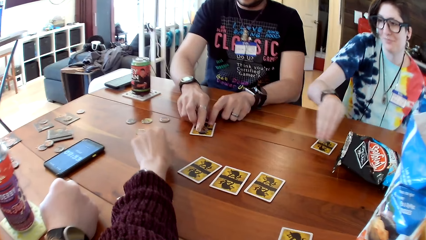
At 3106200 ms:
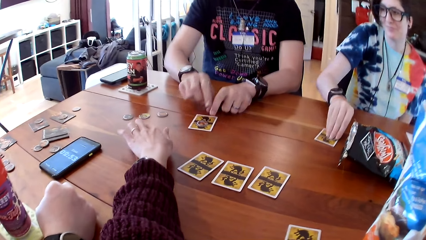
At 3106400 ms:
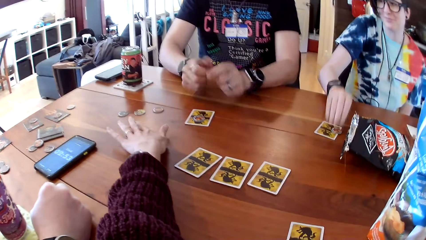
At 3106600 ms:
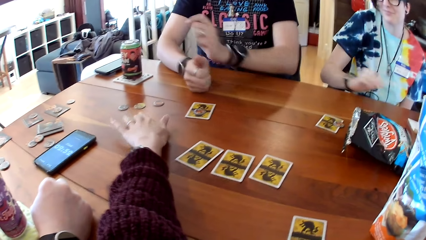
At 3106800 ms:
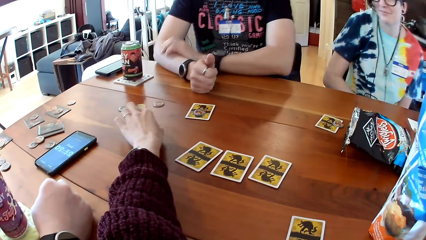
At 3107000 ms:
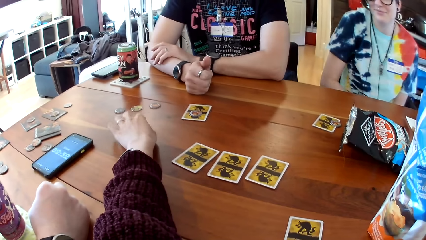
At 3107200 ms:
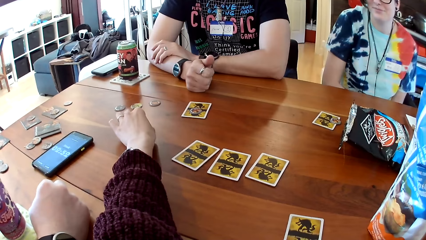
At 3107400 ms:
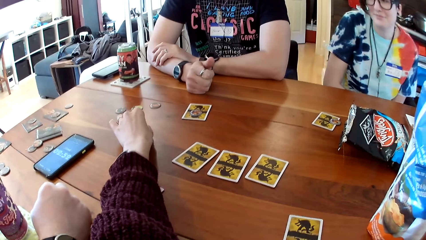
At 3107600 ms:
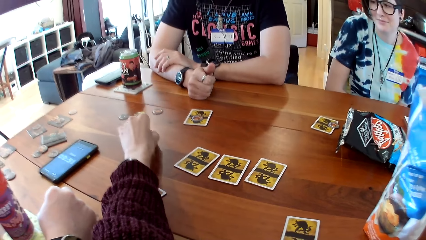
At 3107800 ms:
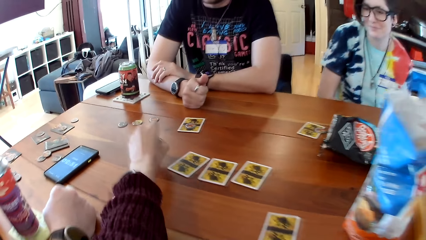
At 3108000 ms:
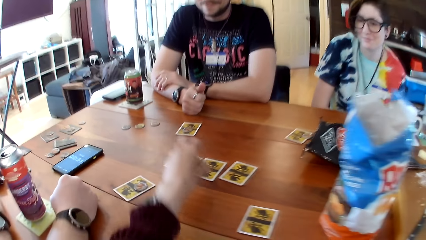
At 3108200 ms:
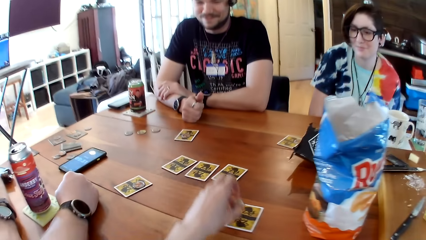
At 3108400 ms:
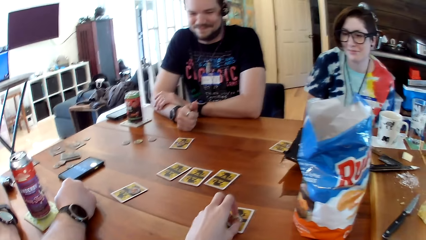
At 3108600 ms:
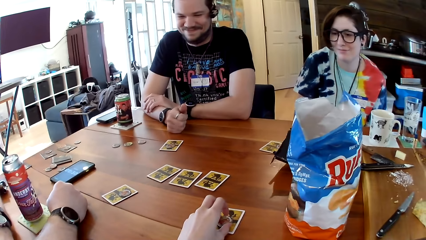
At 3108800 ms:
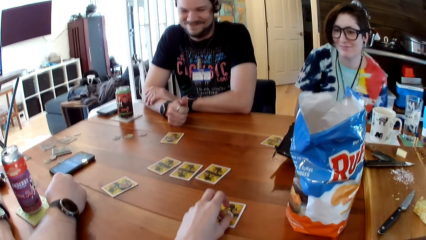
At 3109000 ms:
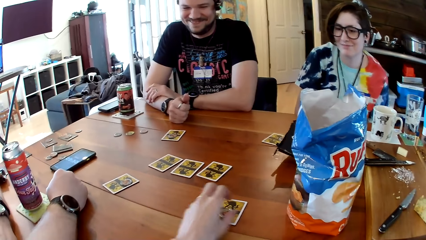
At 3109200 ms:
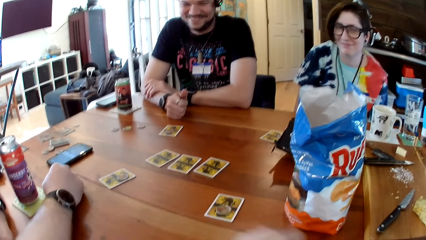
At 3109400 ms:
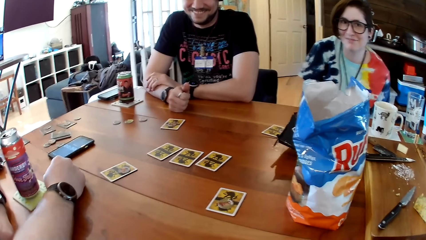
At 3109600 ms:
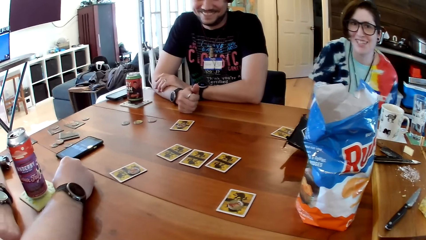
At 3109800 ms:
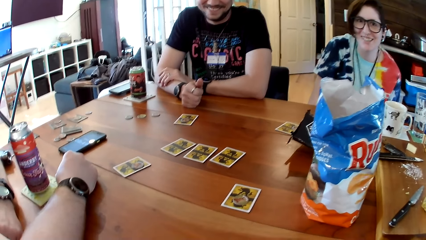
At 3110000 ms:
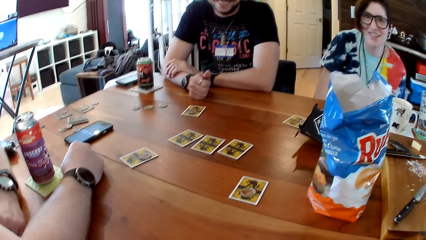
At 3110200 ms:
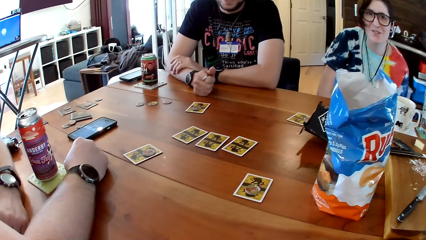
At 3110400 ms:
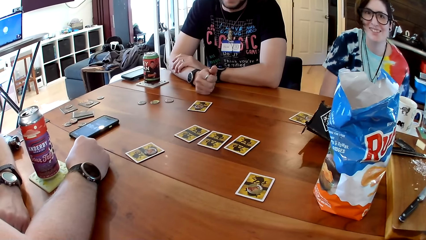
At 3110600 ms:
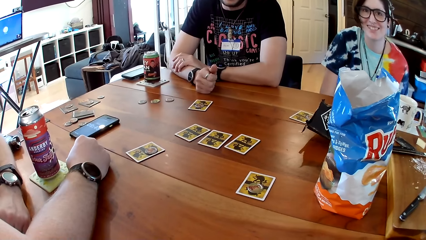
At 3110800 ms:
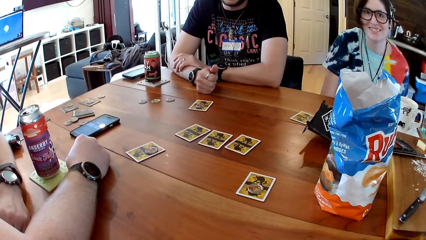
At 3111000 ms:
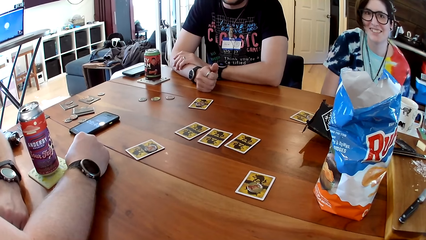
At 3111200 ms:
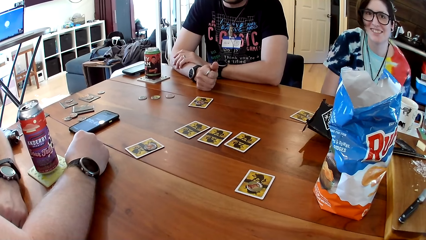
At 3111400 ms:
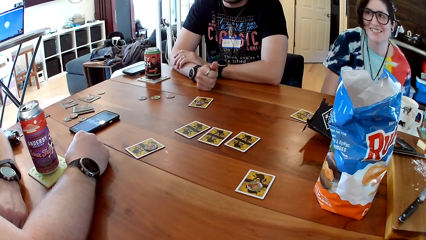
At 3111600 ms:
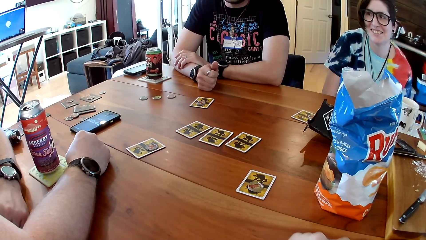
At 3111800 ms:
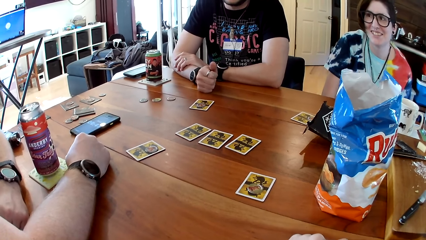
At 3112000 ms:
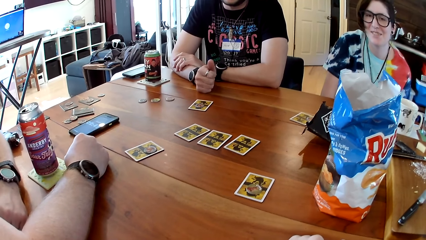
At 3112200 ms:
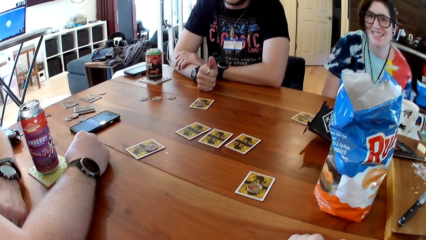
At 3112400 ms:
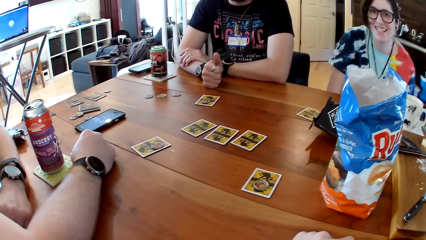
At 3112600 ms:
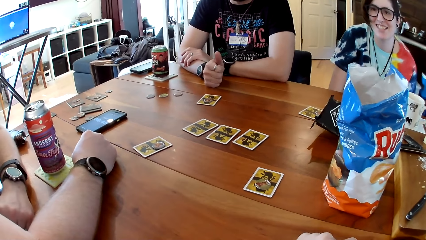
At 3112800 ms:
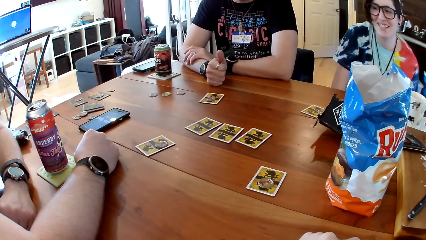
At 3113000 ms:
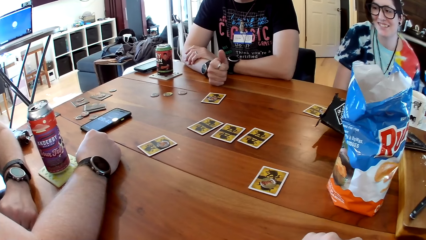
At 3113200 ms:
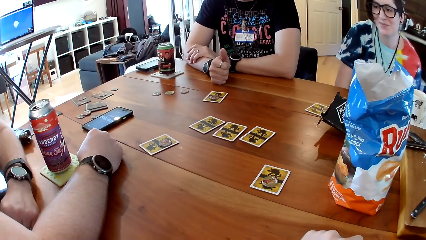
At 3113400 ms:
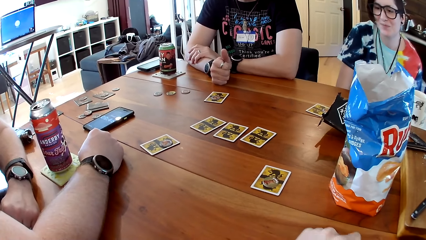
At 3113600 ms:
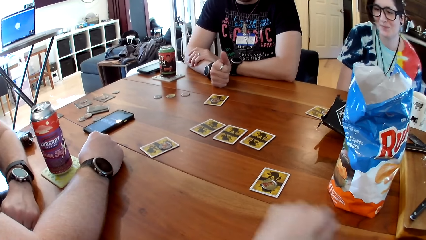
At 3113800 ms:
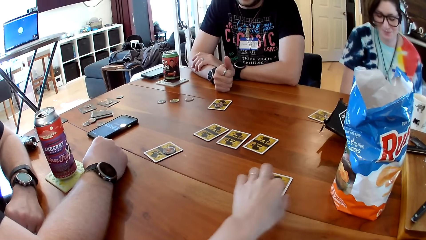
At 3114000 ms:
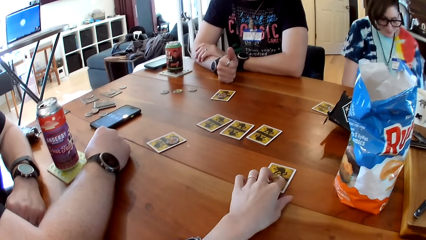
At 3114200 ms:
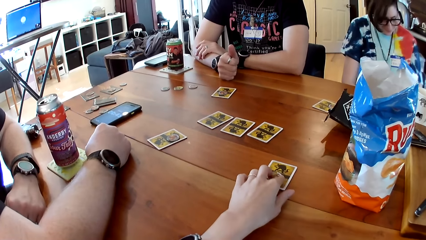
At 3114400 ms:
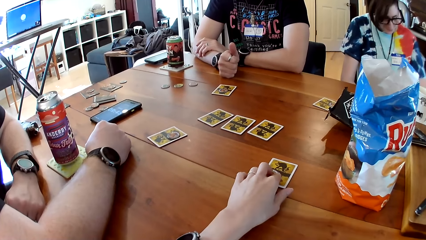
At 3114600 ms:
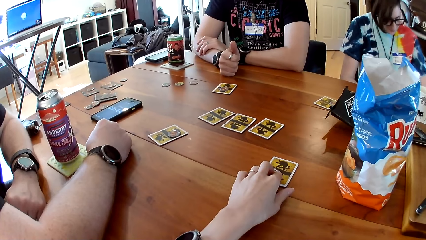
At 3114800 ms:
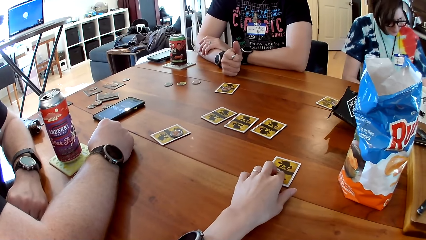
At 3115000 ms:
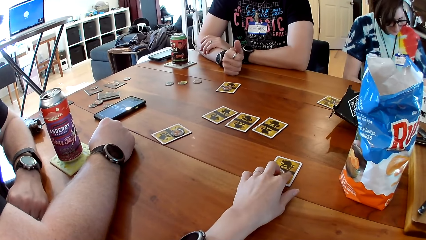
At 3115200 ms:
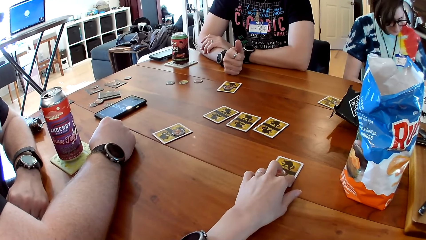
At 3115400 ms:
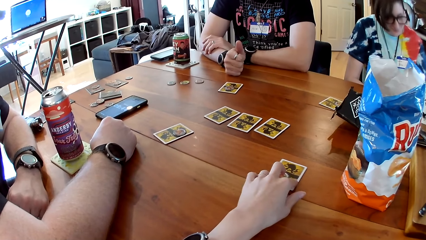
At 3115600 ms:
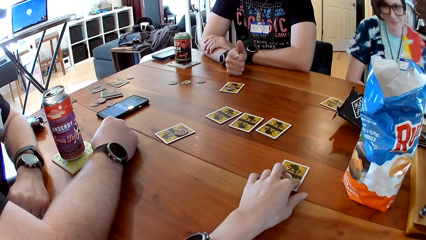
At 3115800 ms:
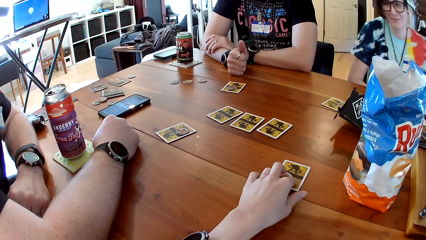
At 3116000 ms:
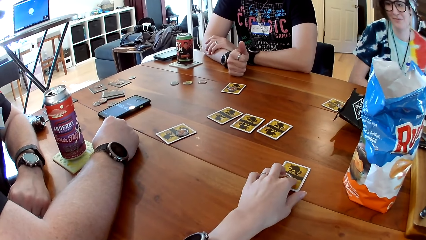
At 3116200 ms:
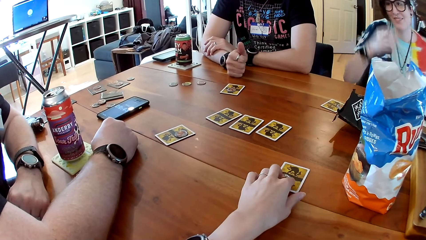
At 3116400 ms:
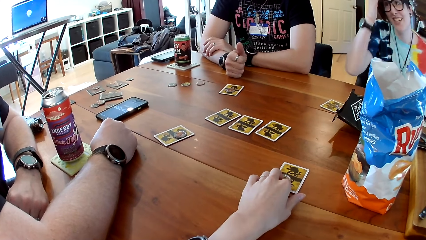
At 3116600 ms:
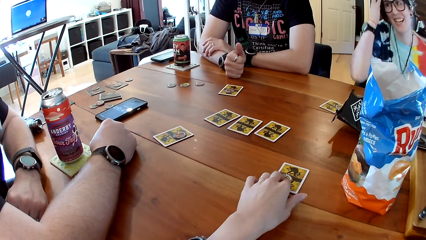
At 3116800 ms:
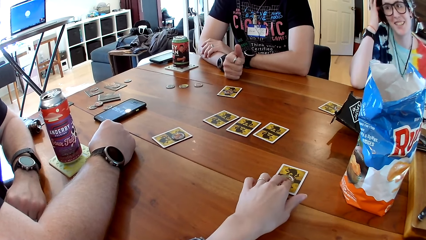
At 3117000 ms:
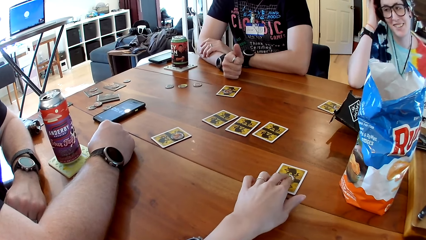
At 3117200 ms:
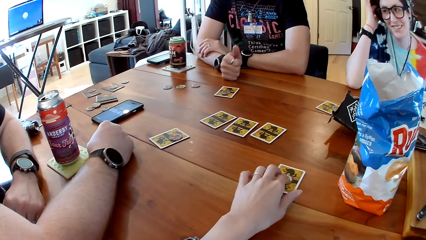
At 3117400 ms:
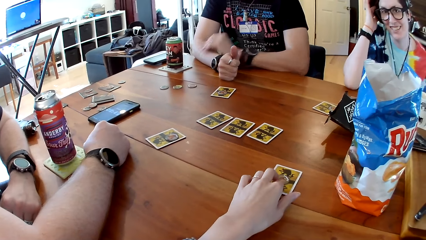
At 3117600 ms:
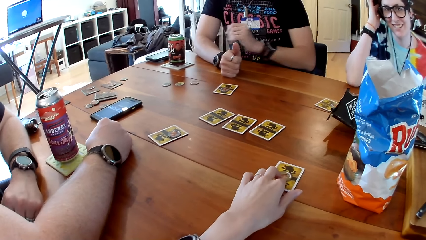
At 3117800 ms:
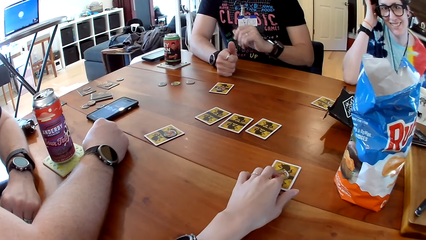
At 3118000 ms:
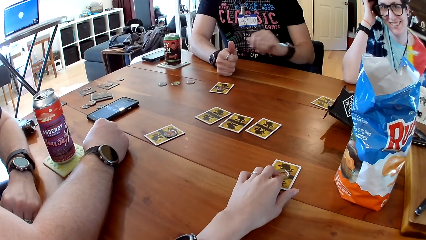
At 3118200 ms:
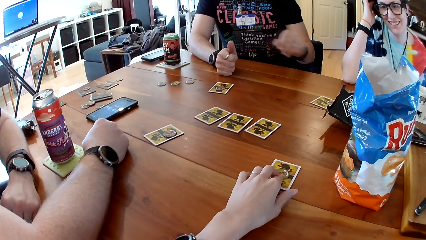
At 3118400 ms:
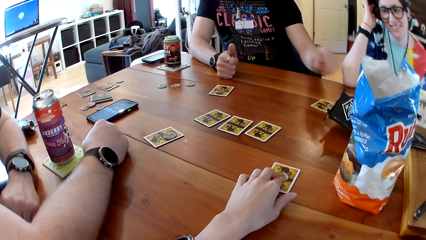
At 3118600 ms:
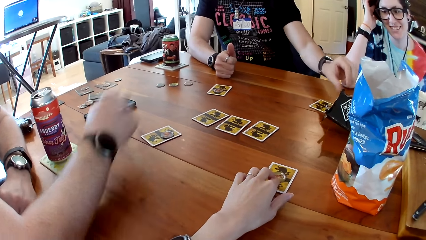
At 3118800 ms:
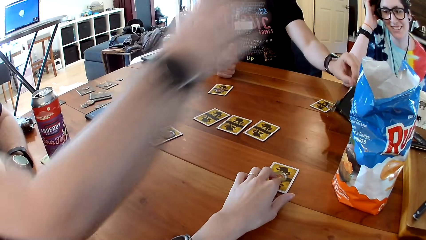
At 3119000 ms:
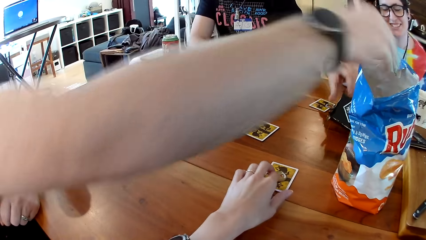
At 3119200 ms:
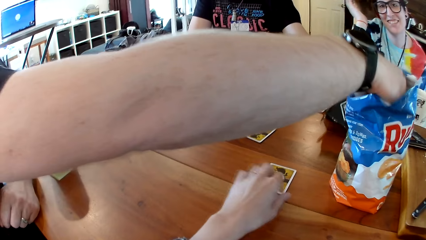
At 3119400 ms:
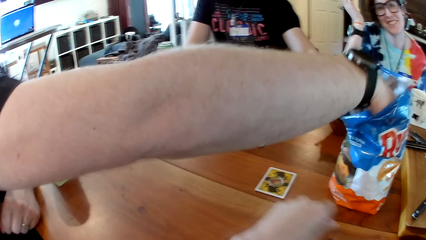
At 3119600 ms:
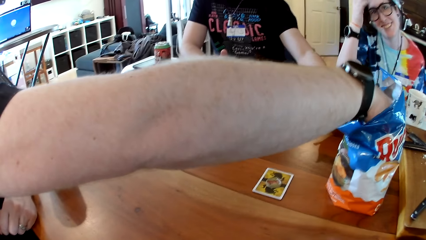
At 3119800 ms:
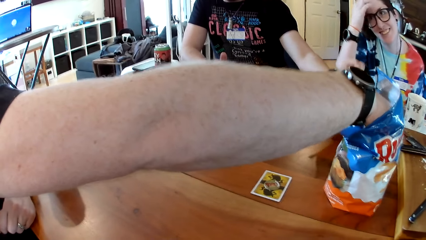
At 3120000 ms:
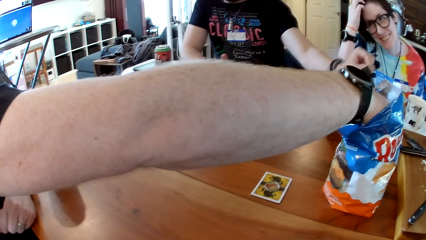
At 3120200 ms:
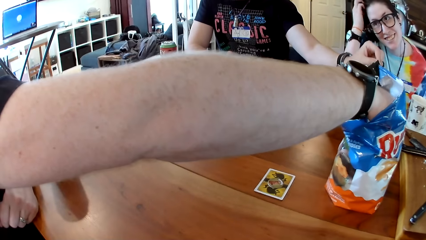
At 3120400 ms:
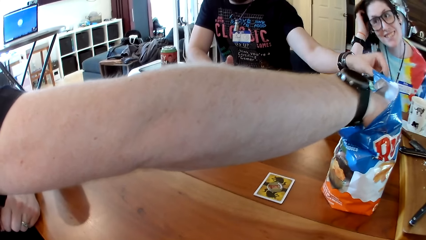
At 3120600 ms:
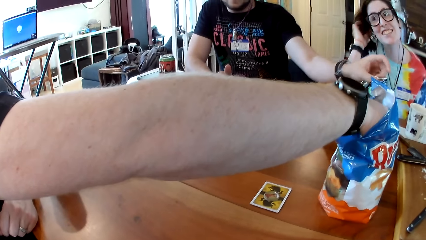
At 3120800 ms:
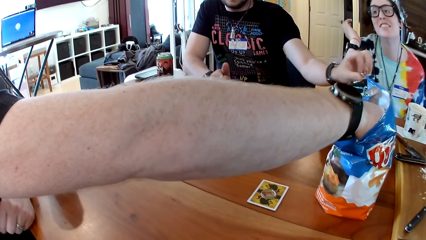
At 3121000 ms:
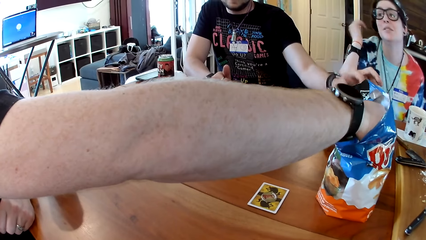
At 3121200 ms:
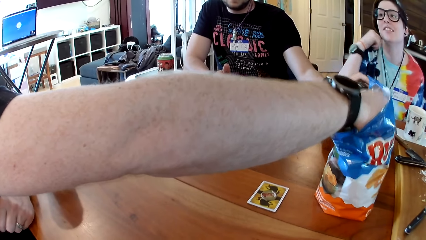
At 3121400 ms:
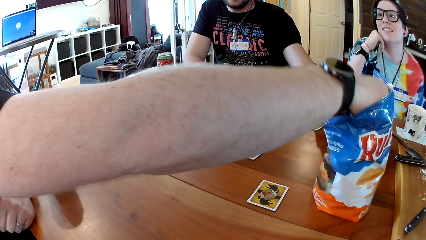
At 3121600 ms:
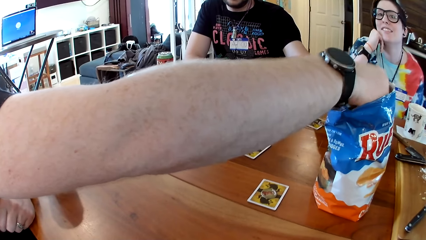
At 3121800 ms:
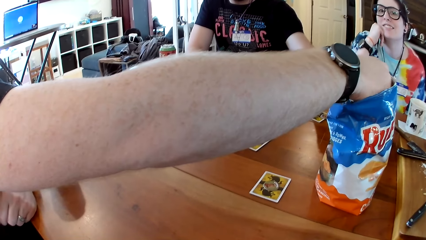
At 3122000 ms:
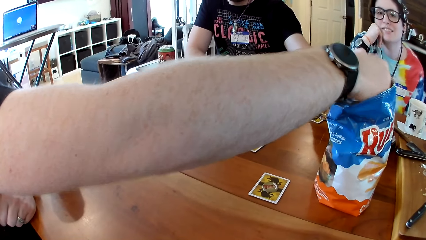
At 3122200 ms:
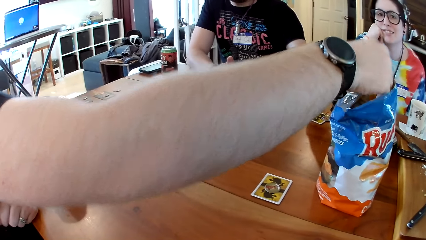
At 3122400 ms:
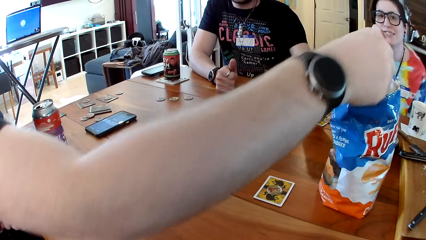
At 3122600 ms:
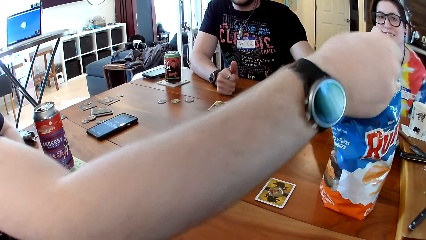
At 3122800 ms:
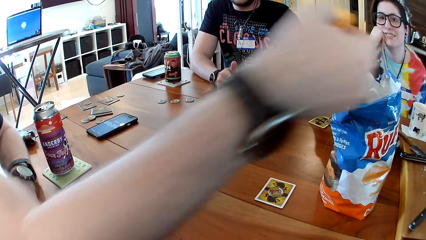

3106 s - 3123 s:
A woman drops the token on a card on the table with her right hand. The camera wearer picks a token from the table with her left hand. She drops the token on the card on the table with her left hand. She touches the token on the card on the table with her left hand. A man stretches his left hand towards a pack of crackers on the table. Another man takes a cracker from the pack of crackers on the table with his right hand. The camera wearer looks at the cards on the table.
